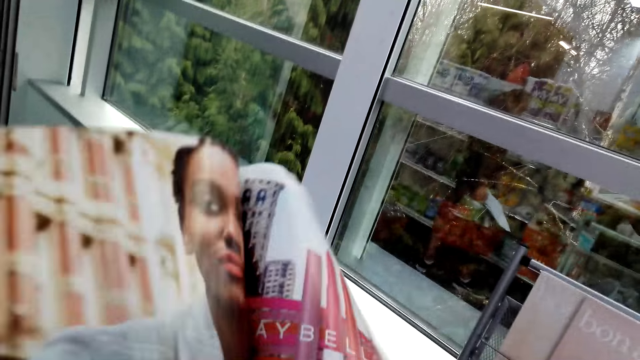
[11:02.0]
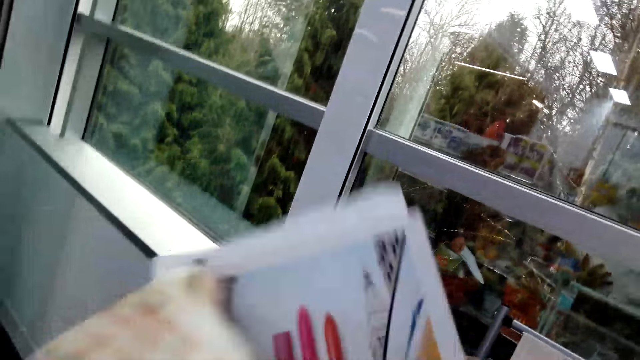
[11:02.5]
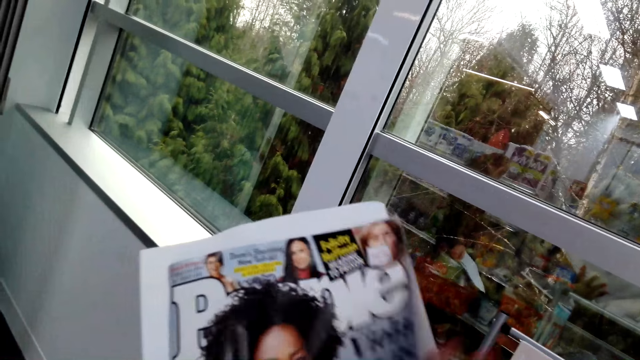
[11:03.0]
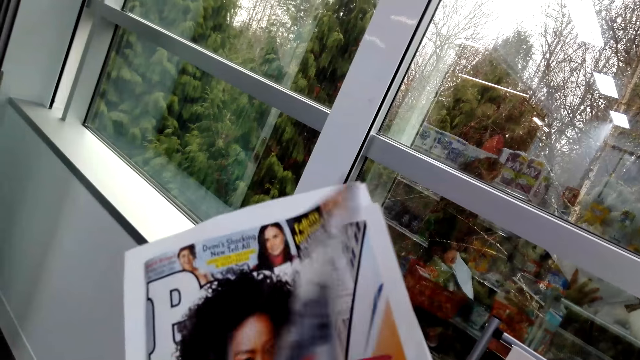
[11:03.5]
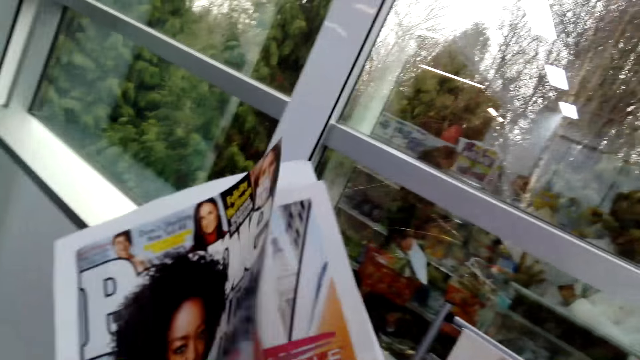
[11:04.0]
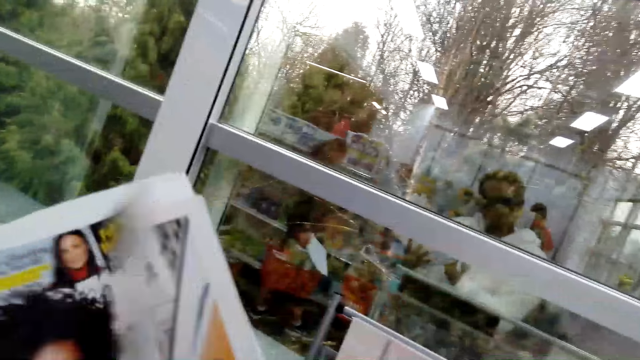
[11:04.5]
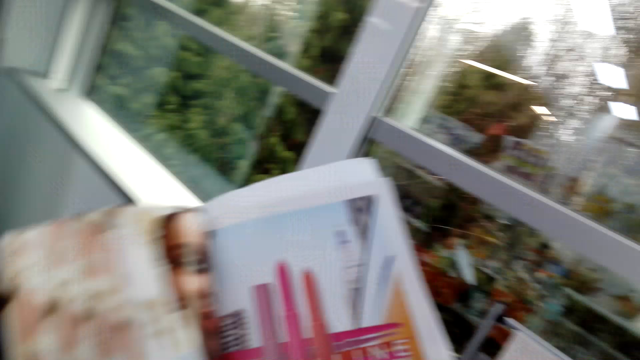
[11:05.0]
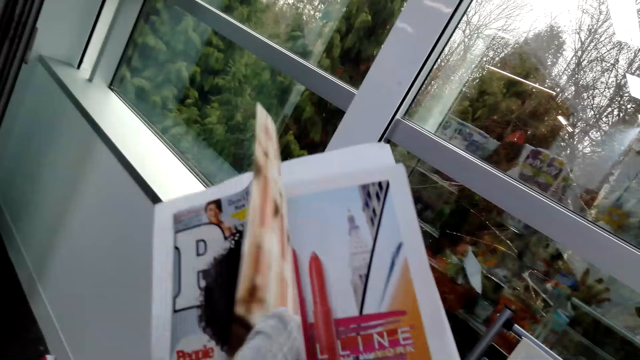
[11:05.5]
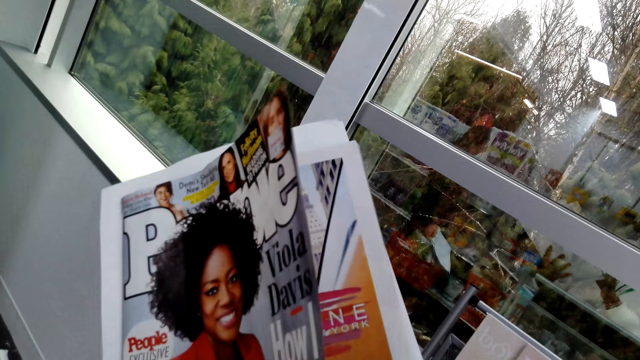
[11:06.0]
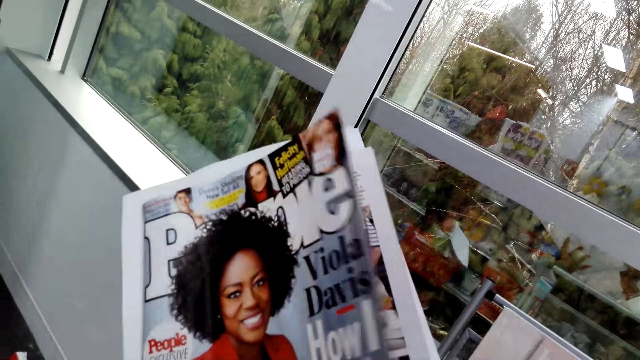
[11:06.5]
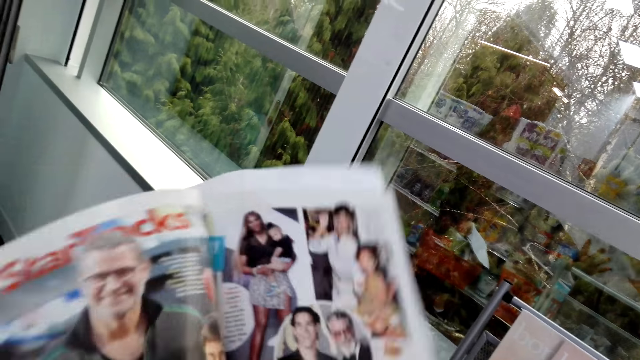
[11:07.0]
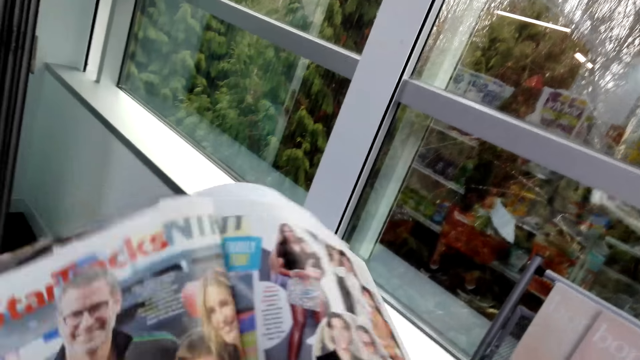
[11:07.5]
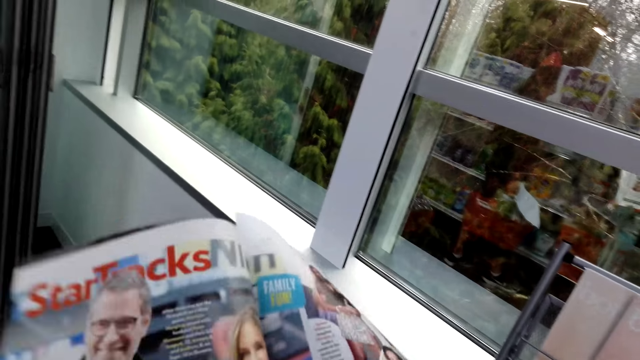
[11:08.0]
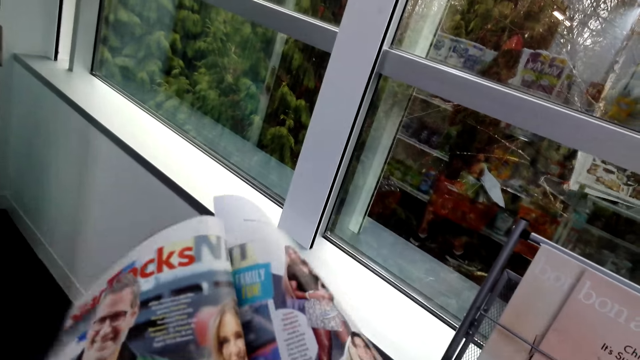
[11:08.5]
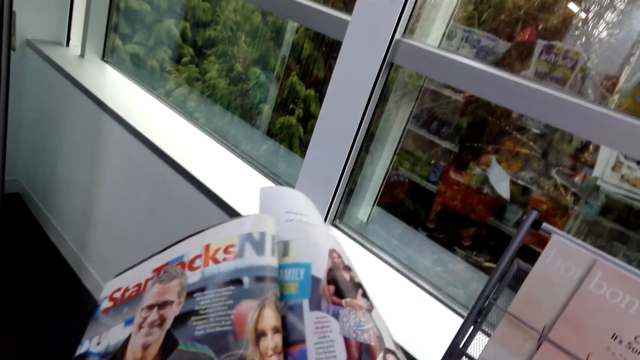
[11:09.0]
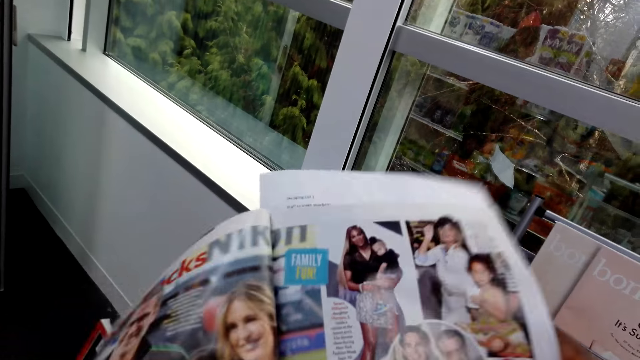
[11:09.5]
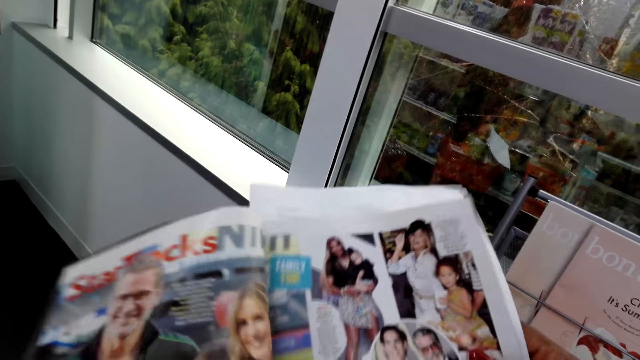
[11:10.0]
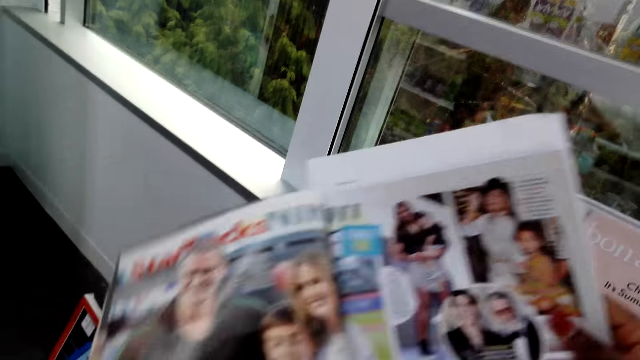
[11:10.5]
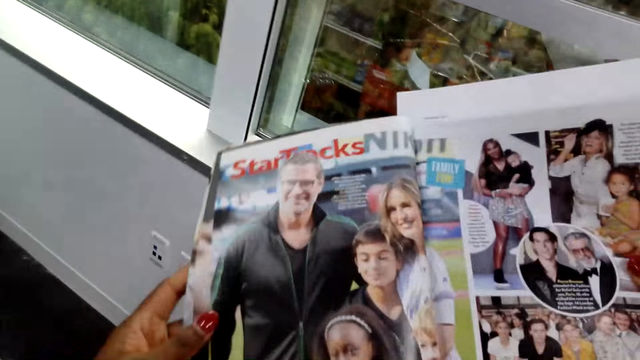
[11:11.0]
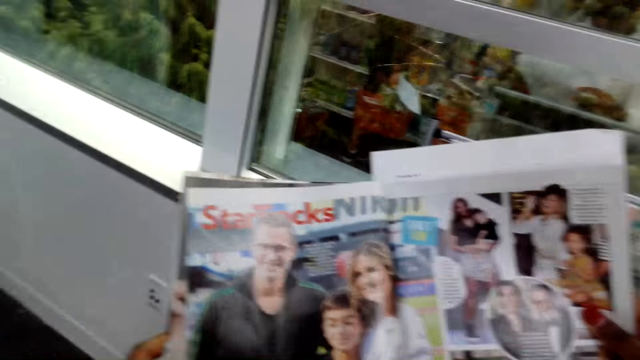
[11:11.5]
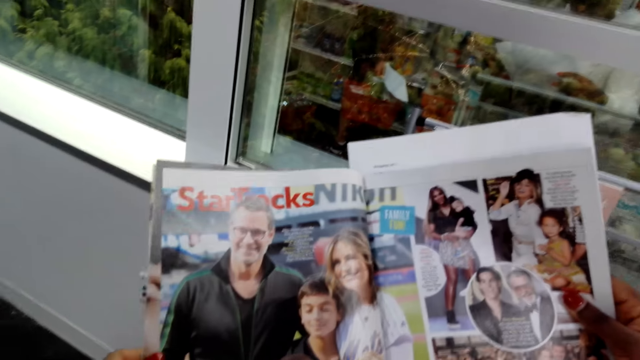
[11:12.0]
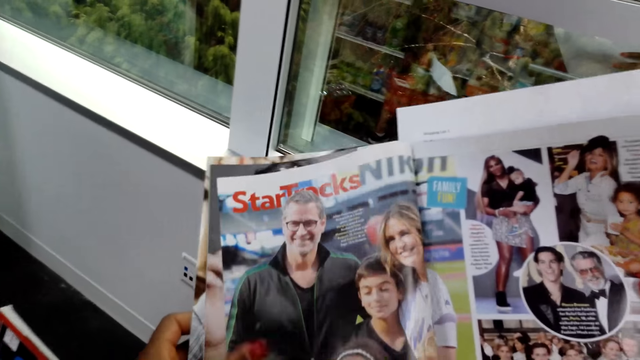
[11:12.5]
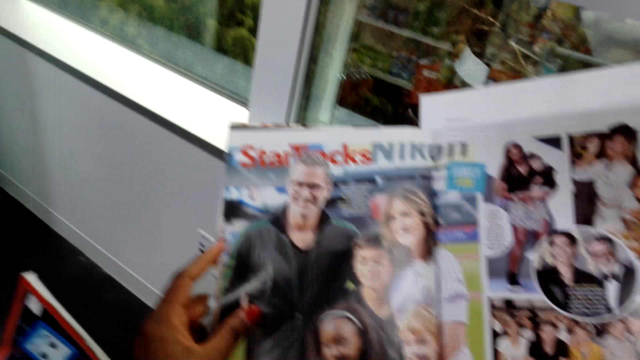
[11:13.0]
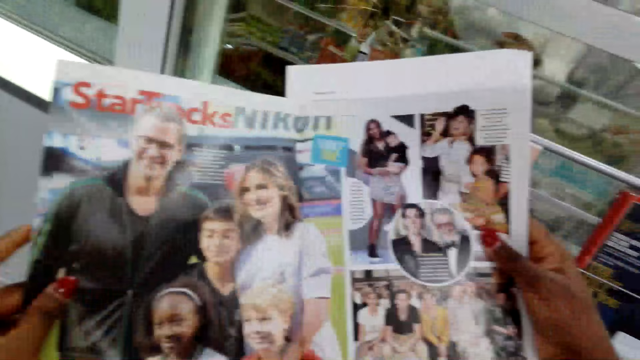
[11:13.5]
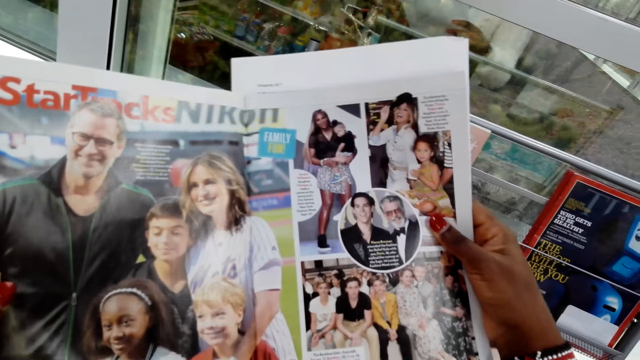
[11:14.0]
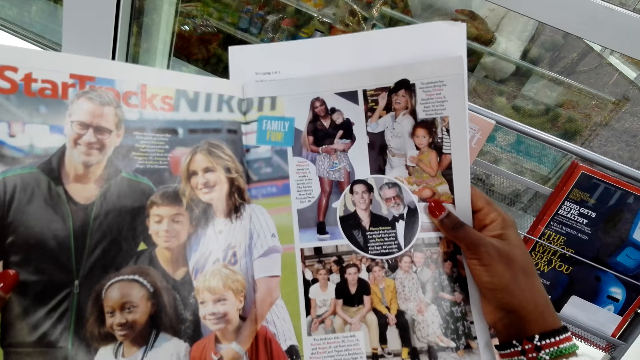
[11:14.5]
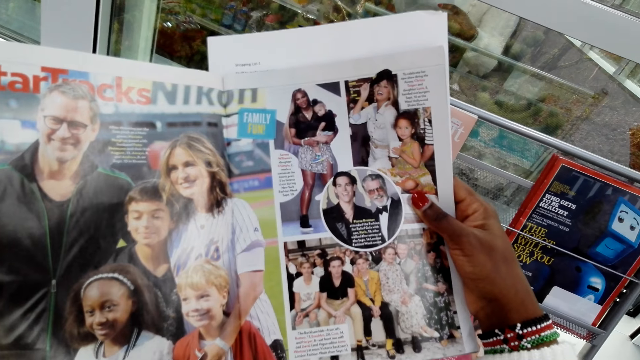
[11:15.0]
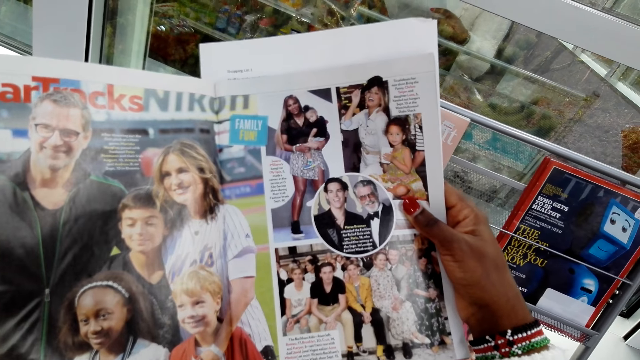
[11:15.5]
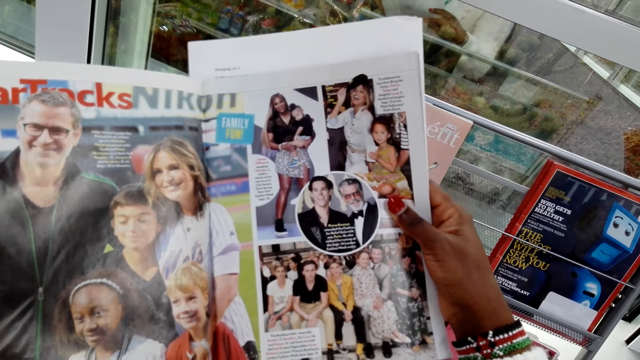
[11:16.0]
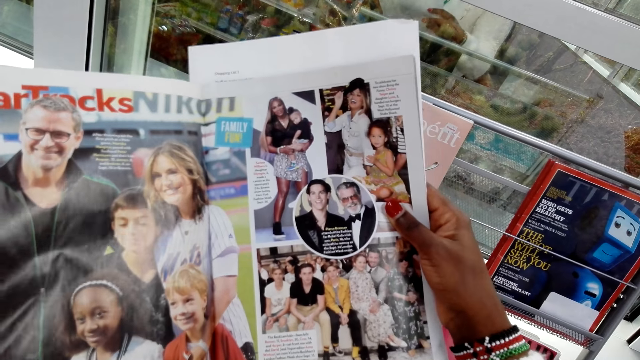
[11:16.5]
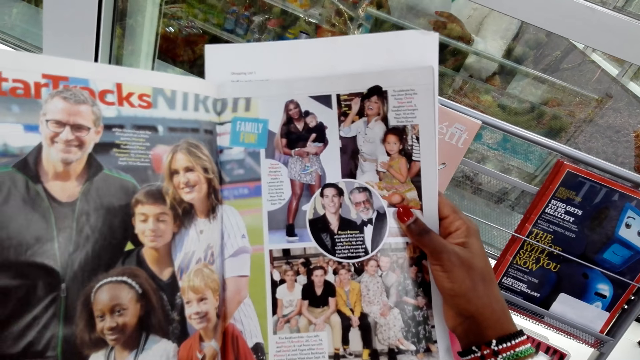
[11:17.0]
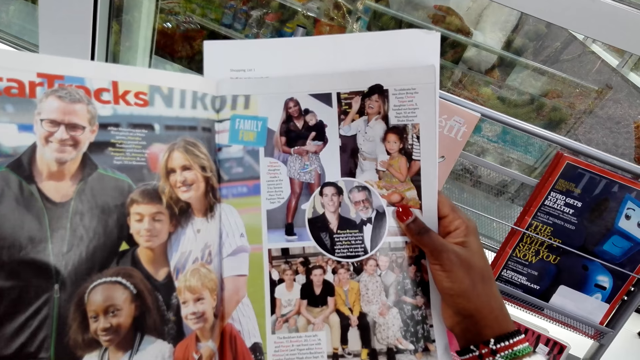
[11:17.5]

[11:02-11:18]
The camera wearer opens the magazine. They open the magazine again. They read the magazine.

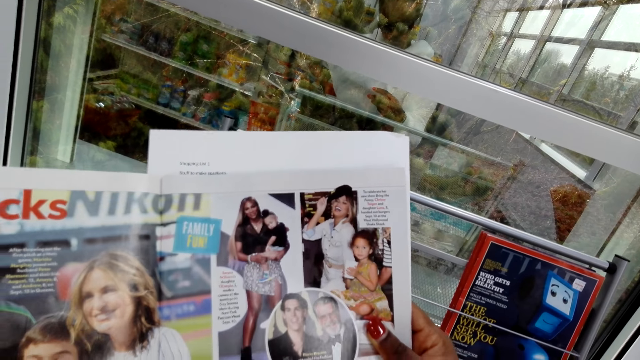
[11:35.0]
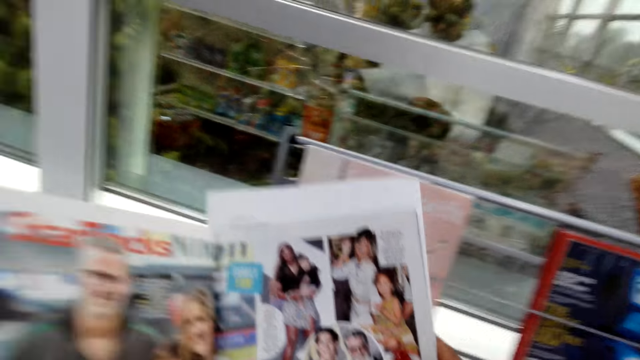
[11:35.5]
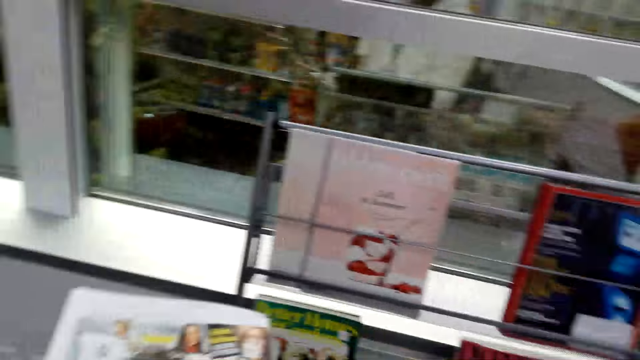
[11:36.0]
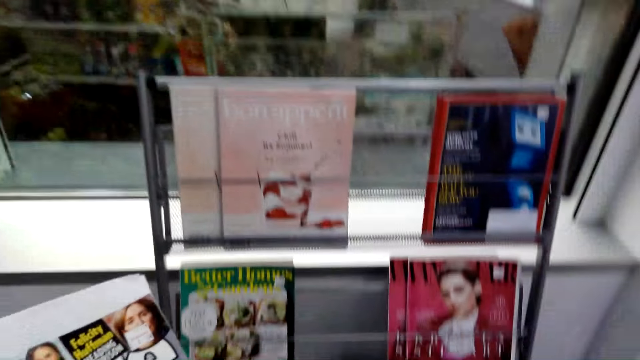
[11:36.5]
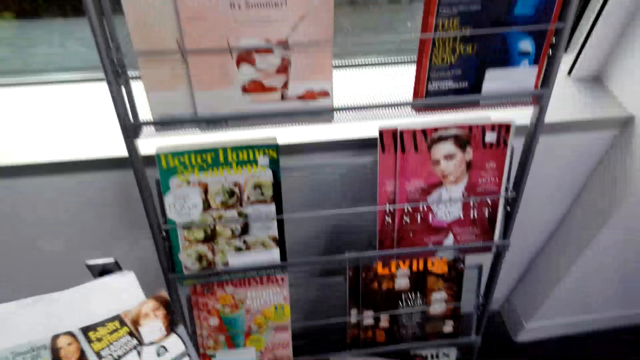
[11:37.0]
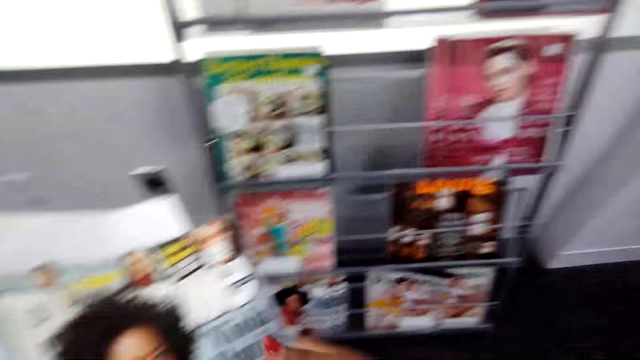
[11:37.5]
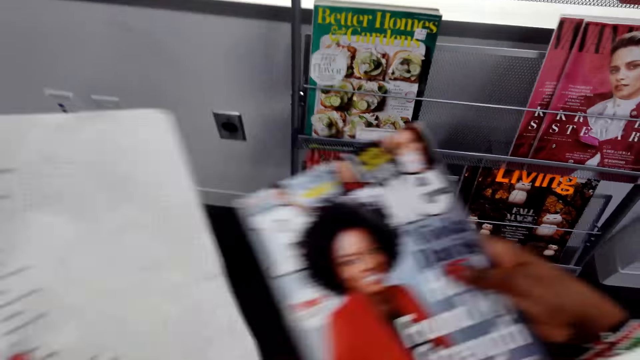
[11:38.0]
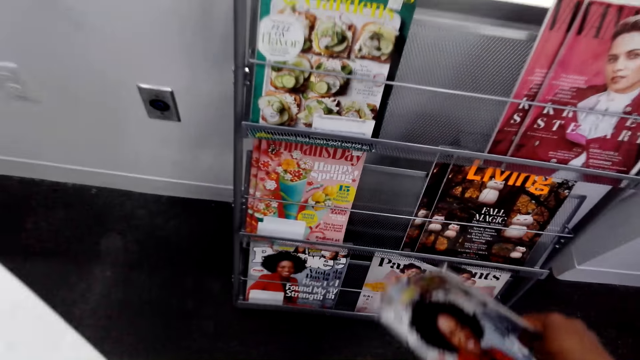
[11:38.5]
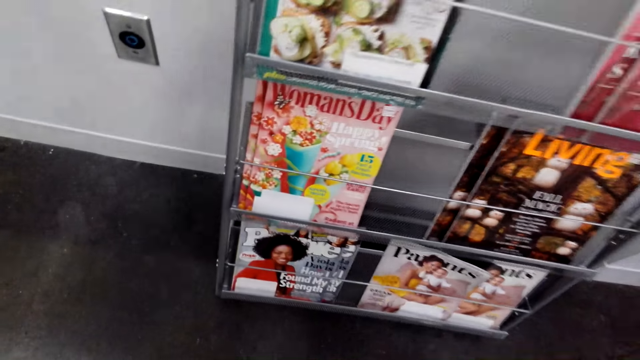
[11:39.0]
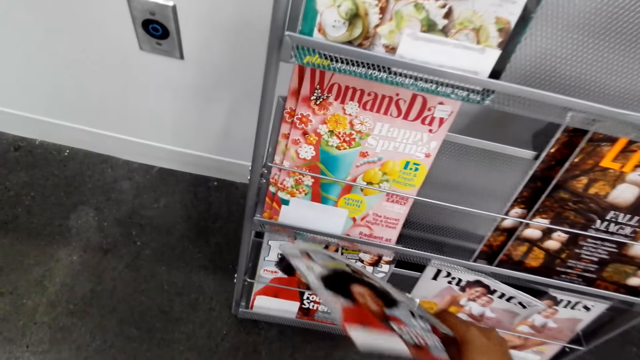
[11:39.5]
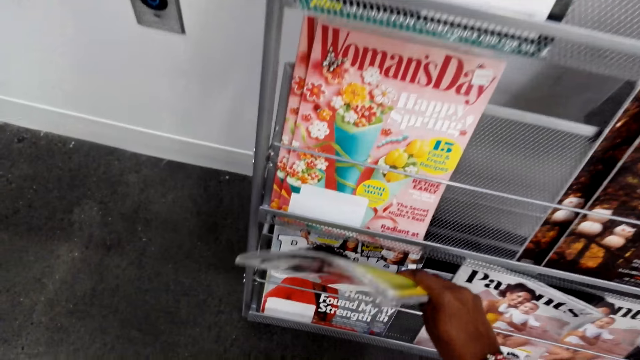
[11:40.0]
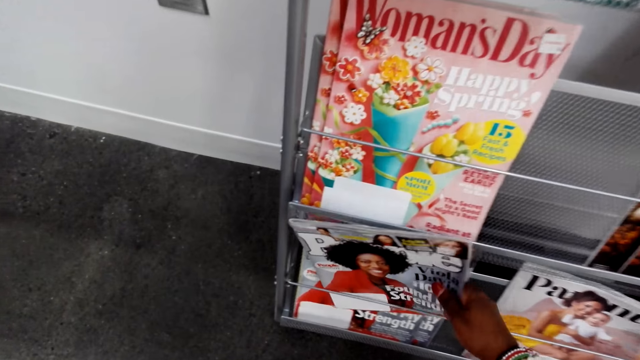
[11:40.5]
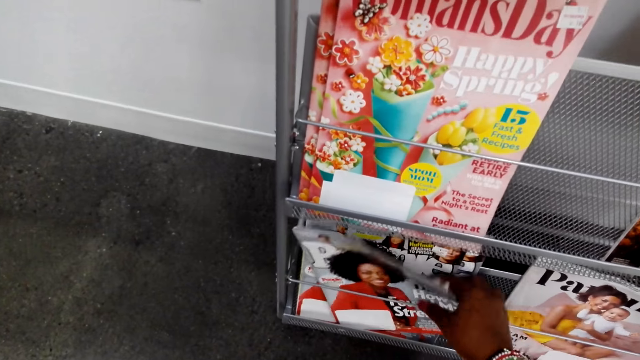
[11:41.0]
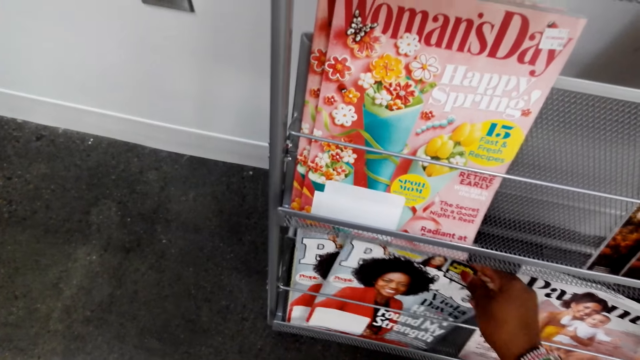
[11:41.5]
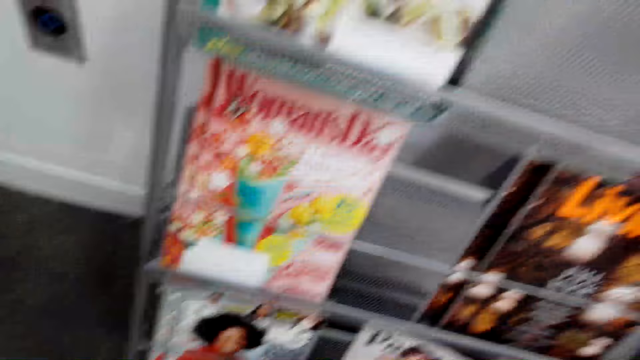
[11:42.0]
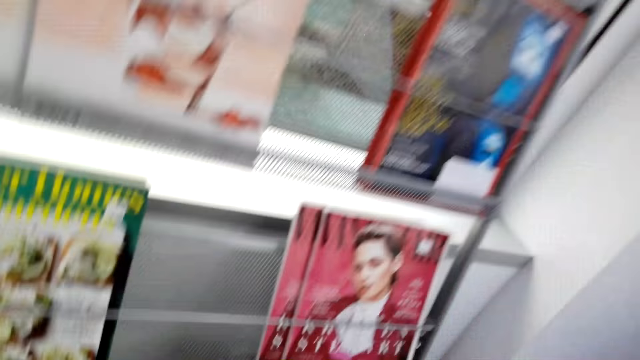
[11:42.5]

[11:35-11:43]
The camera wearer closes the magazine. They put the magazine on the shelf.
